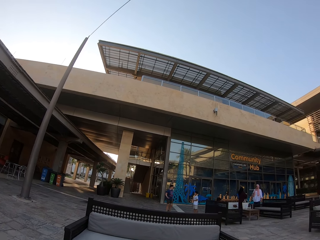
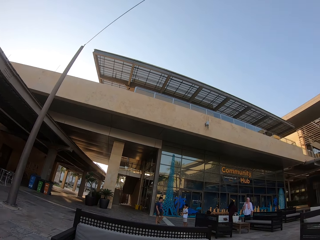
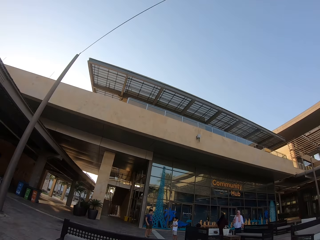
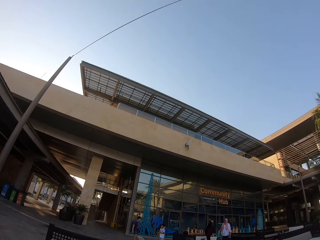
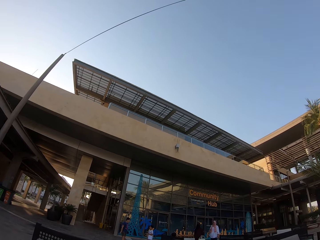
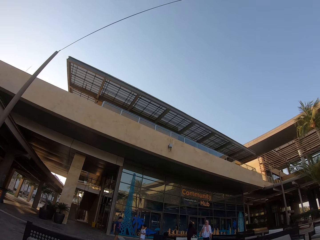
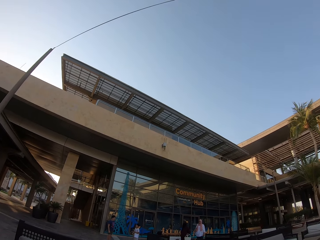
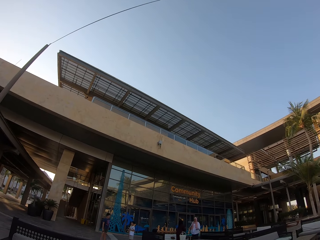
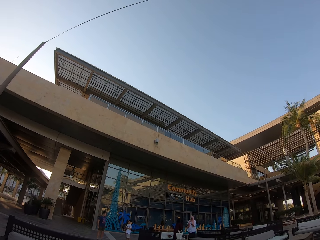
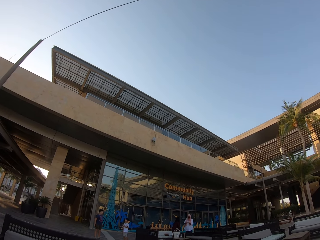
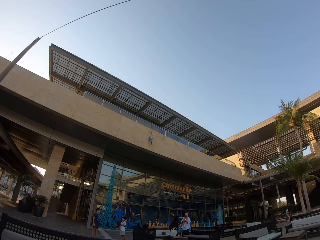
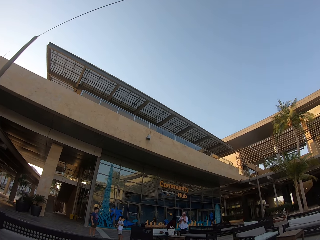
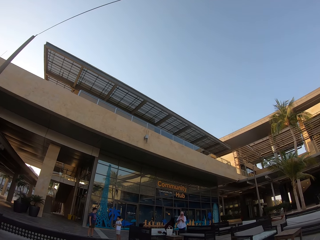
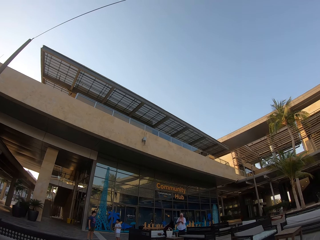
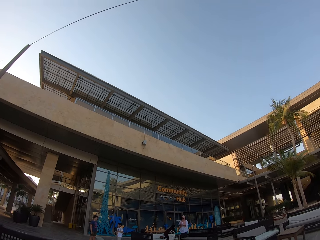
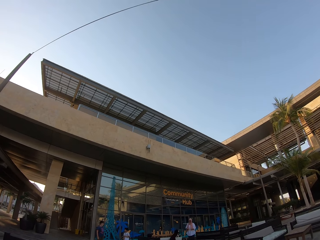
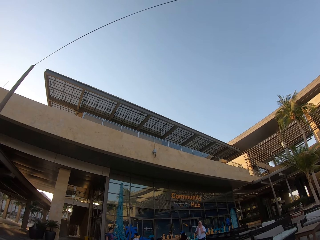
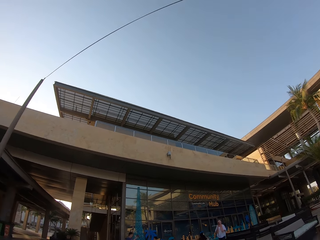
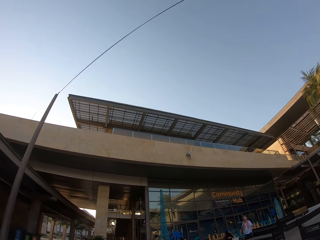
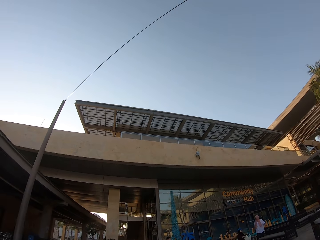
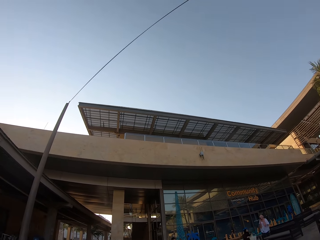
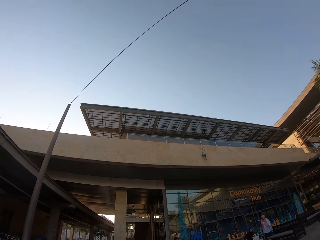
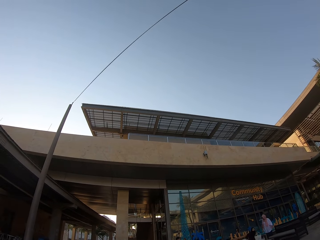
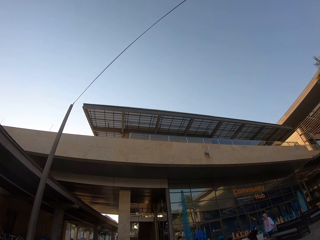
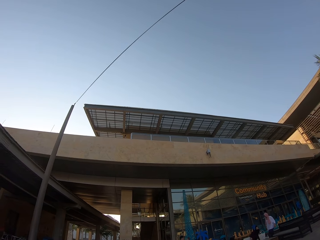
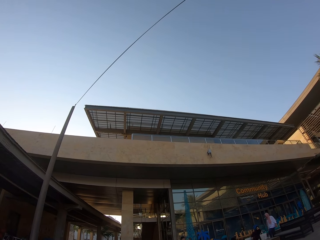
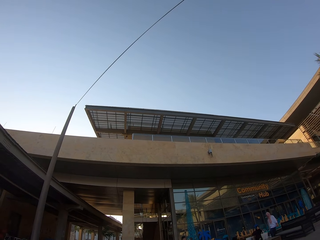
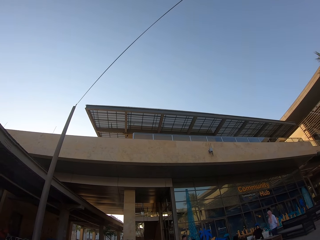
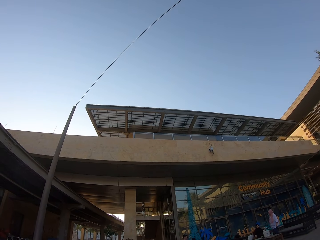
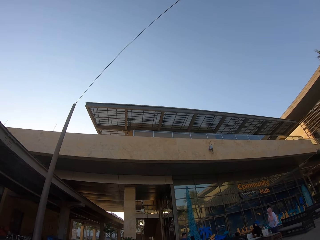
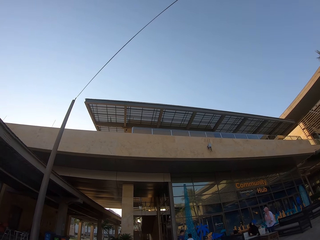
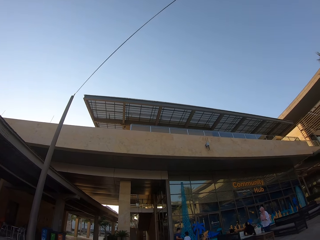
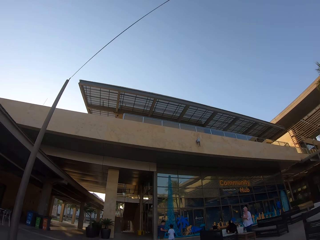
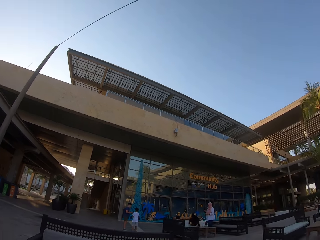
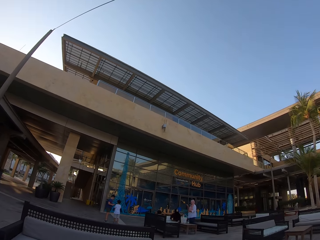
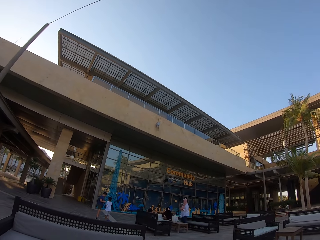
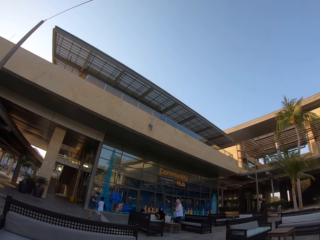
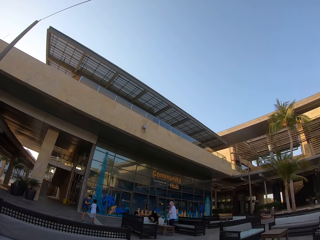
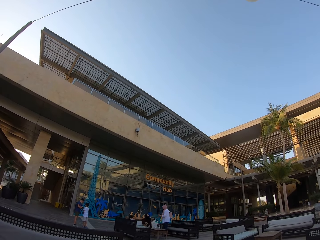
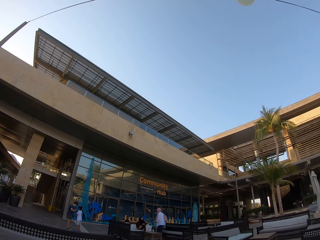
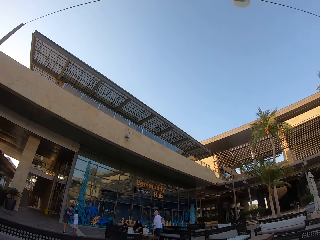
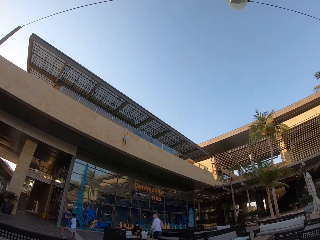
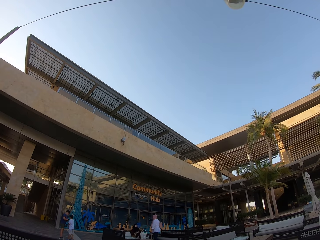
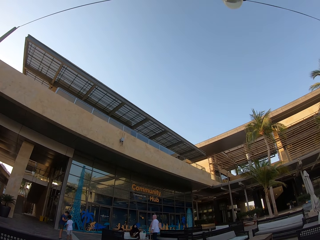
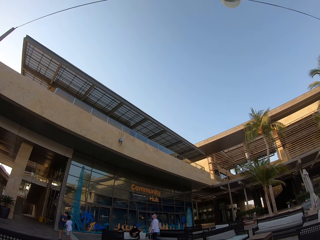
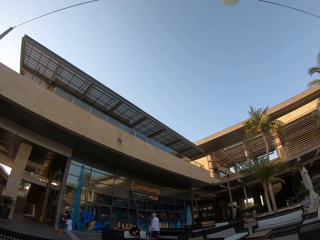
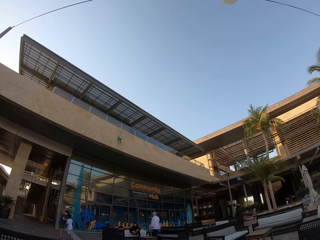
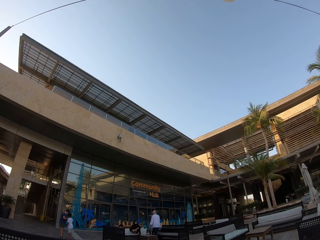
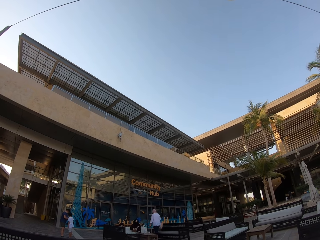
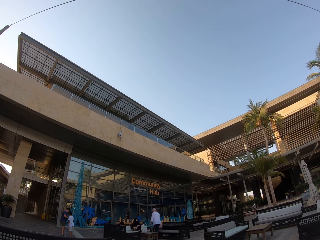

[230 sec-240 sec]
The camera wearer looks at the top building.

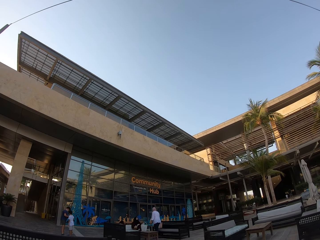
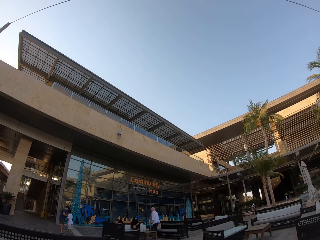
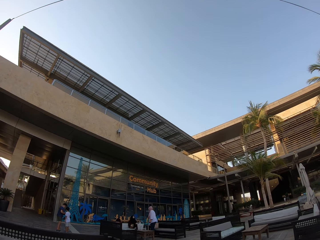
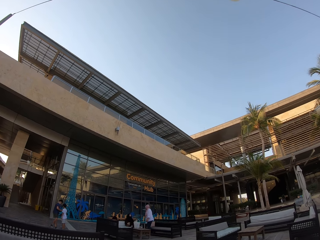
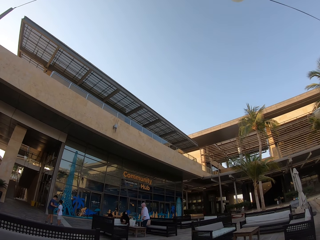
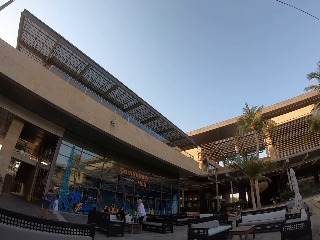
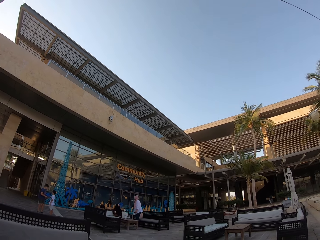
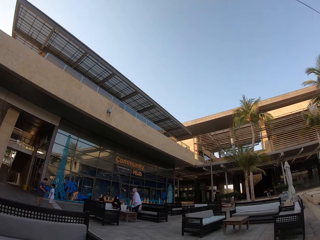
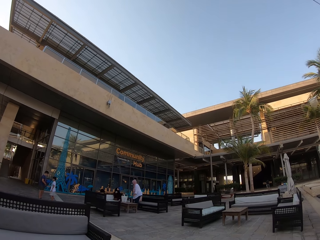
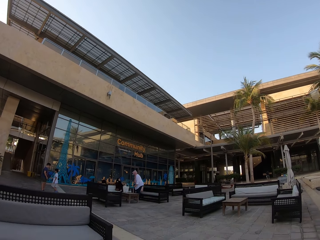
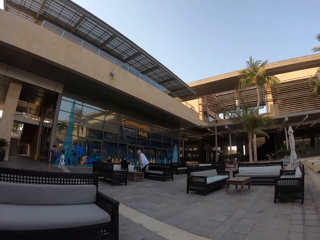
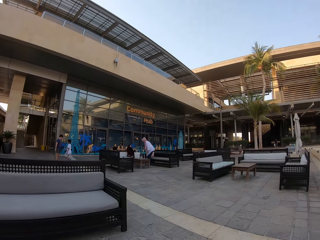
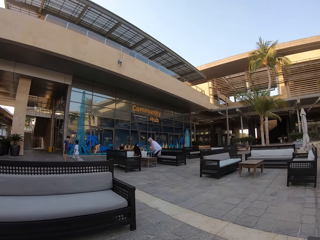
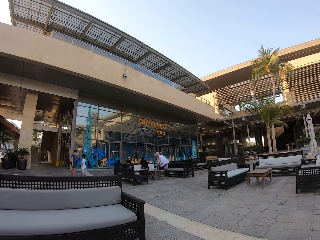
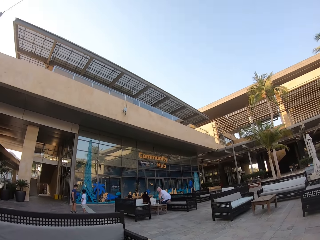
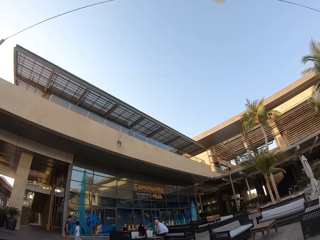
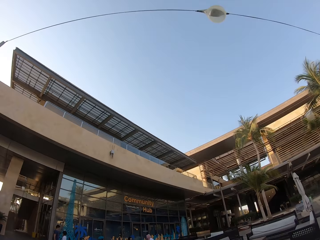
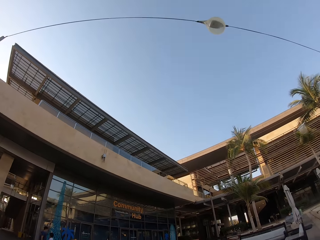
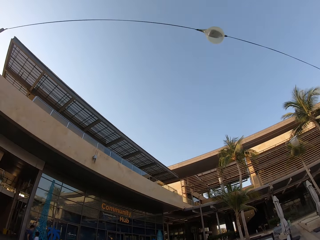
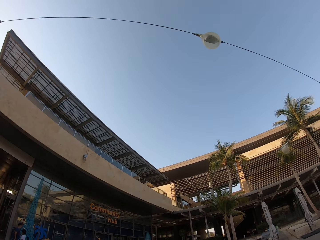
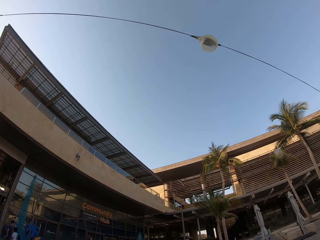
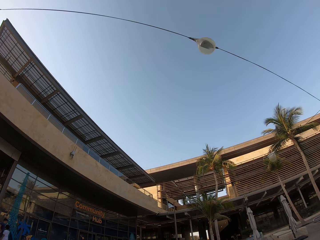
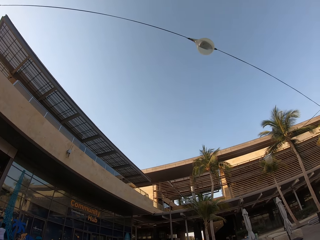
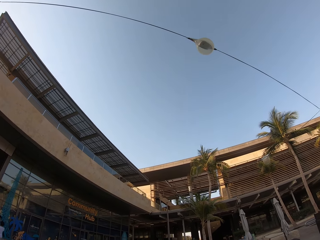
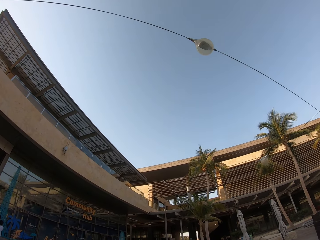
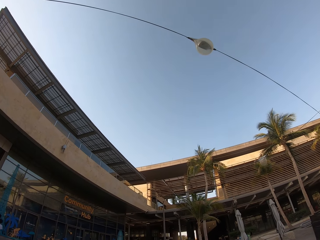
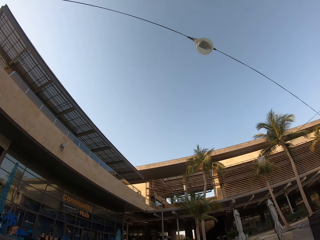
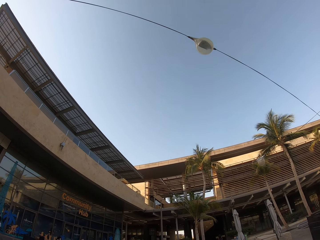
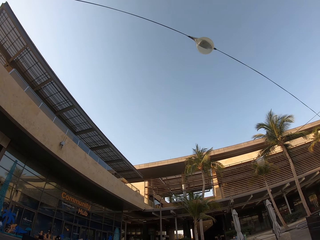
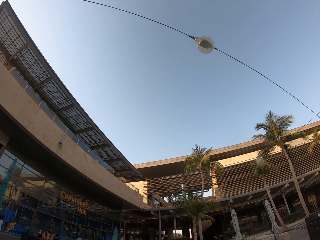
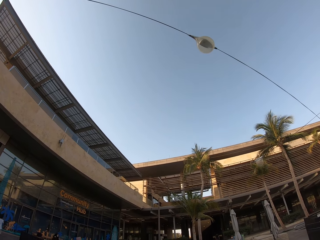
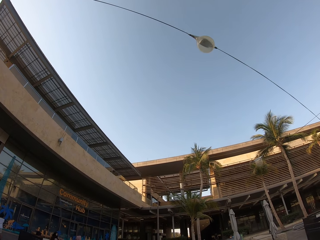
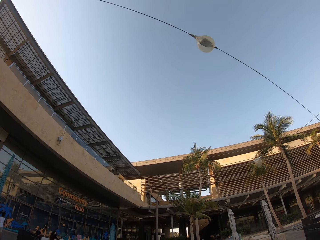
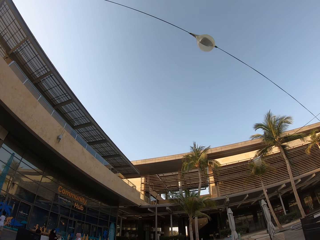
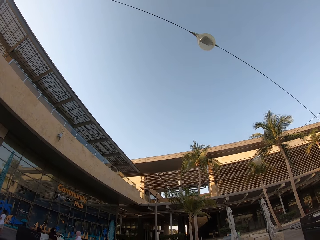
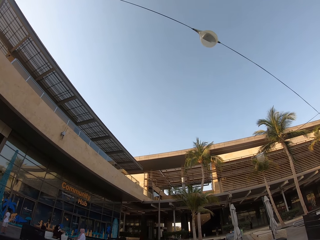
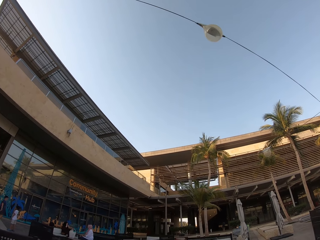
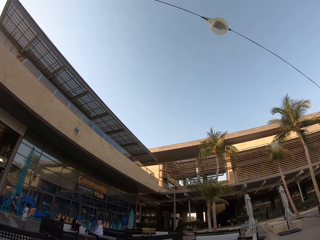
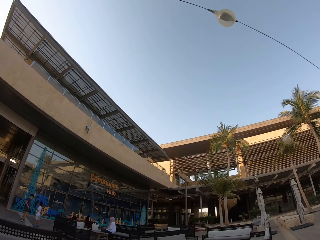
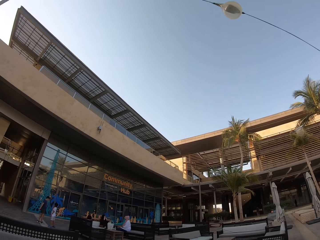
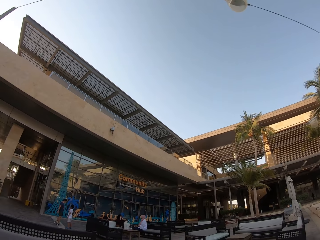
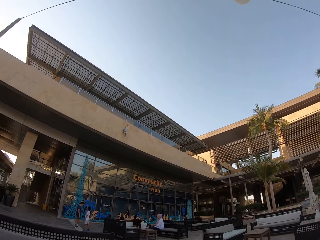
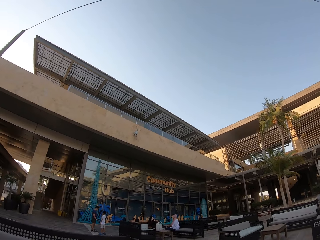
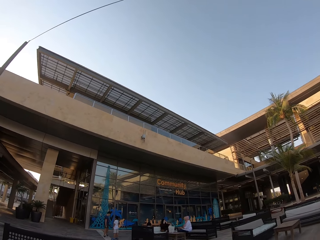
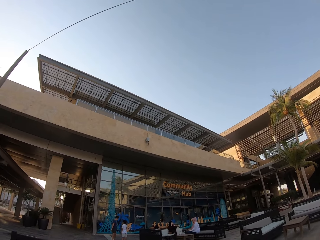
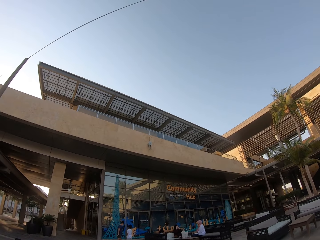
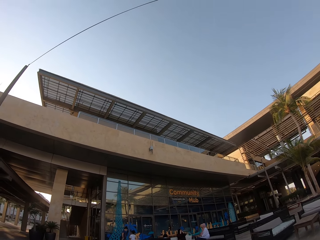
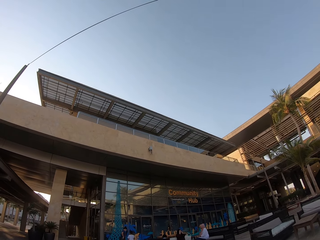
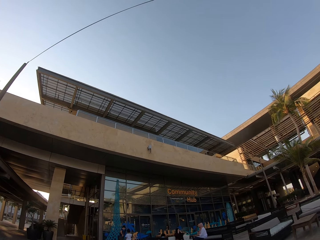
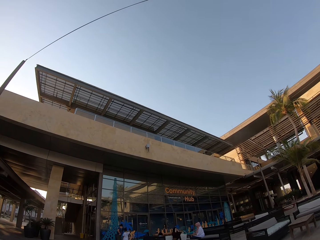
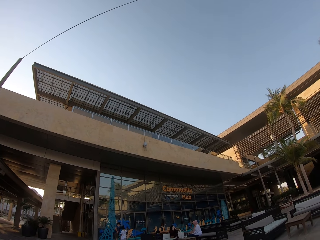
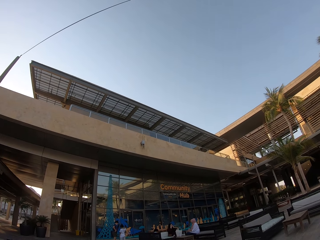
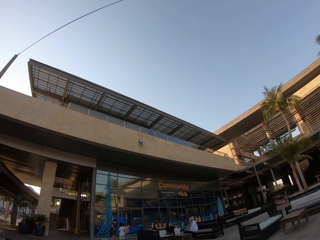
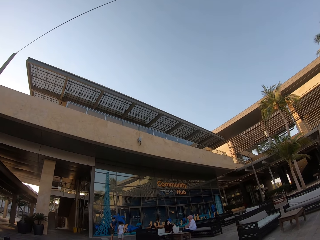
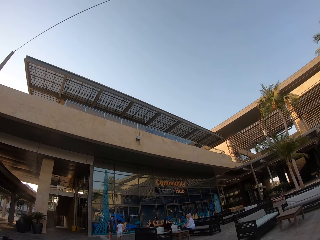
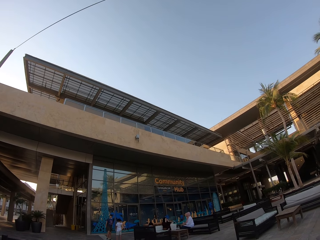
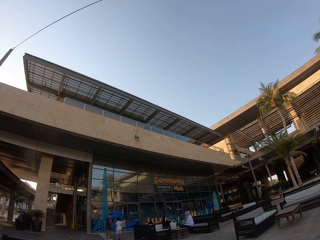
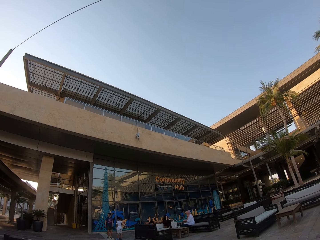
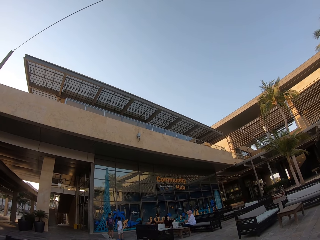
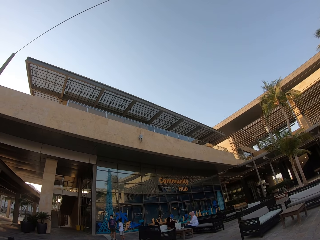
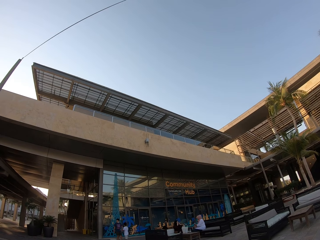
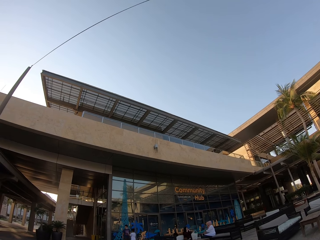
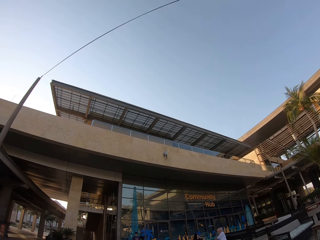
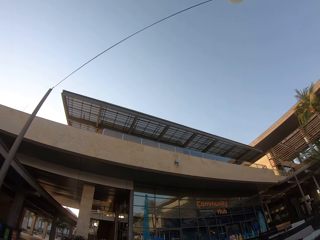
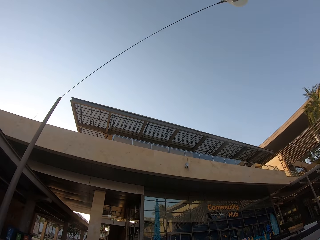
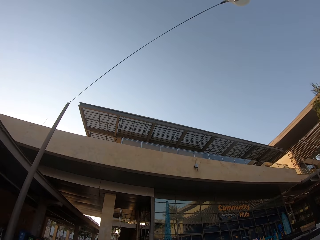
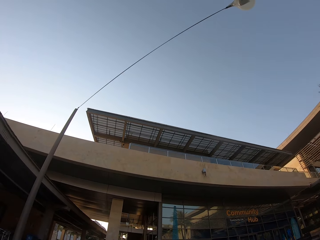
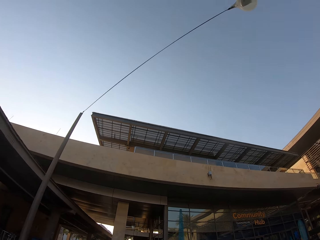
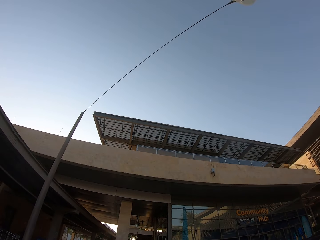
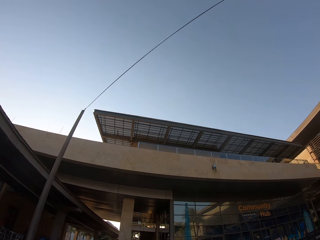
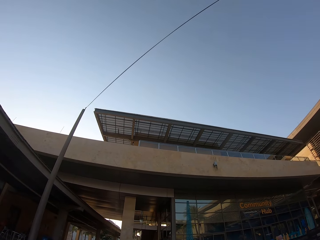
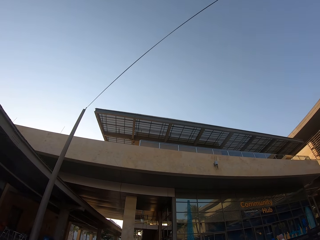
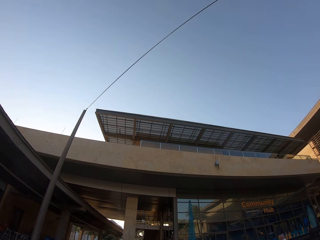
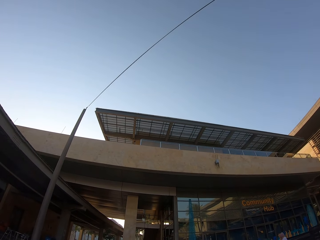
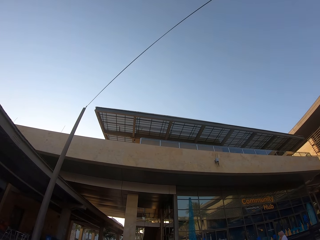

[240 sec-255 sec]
The camera wearer looks at people. They look at the sky. They look at the top building.
